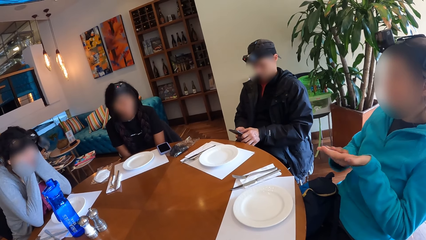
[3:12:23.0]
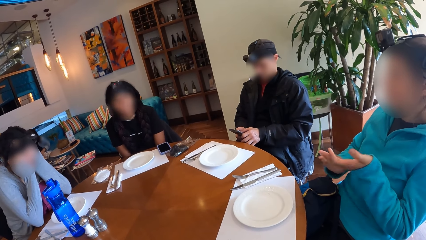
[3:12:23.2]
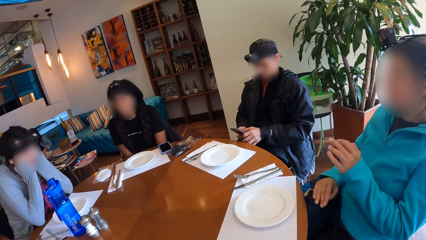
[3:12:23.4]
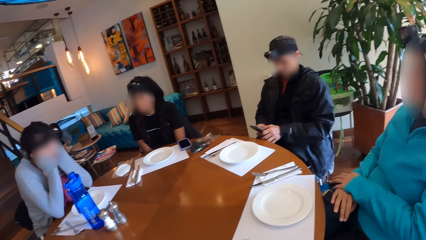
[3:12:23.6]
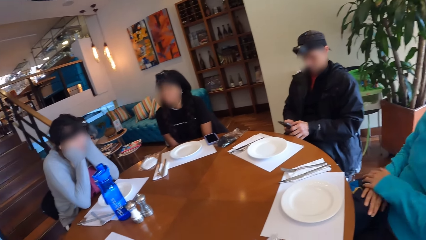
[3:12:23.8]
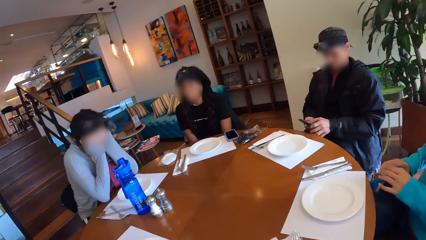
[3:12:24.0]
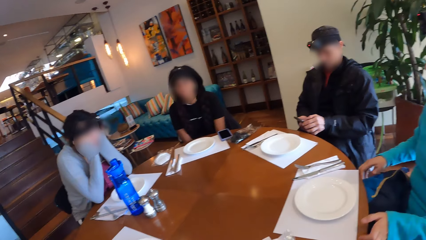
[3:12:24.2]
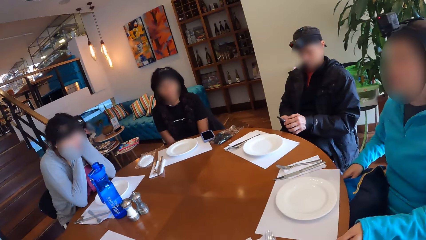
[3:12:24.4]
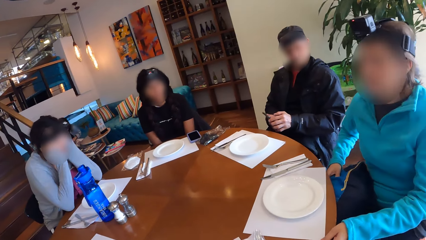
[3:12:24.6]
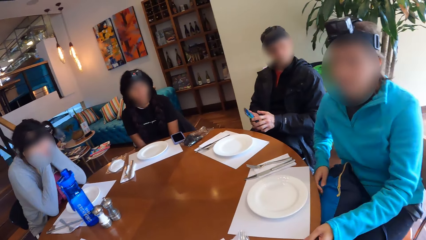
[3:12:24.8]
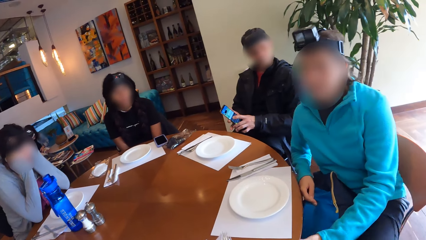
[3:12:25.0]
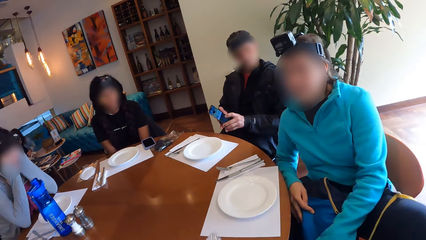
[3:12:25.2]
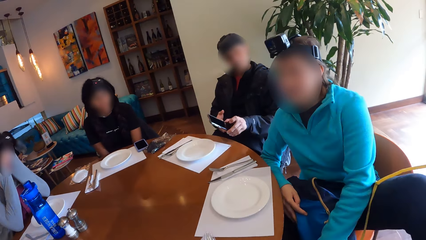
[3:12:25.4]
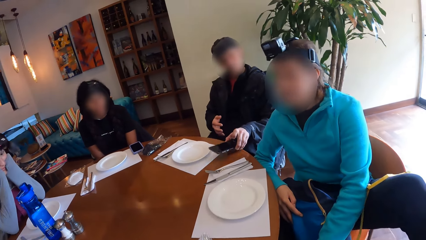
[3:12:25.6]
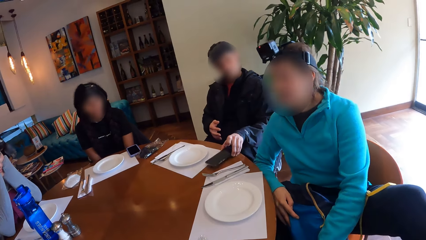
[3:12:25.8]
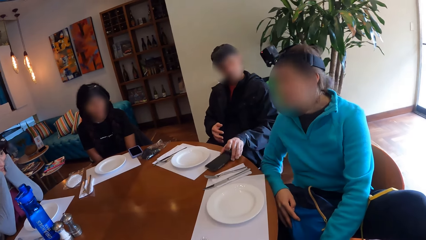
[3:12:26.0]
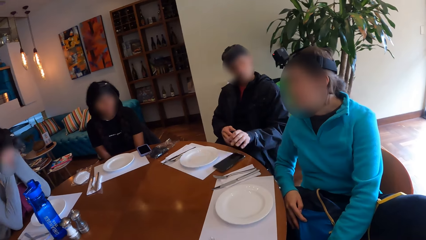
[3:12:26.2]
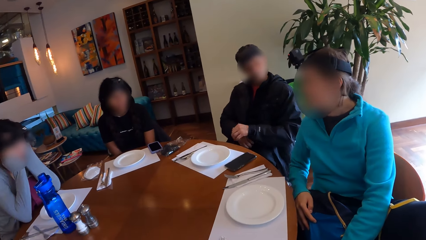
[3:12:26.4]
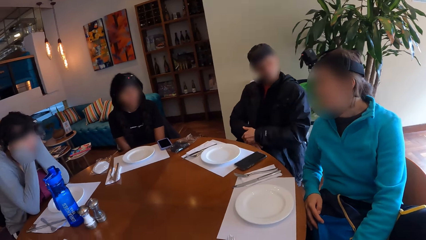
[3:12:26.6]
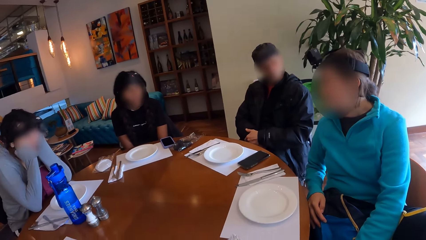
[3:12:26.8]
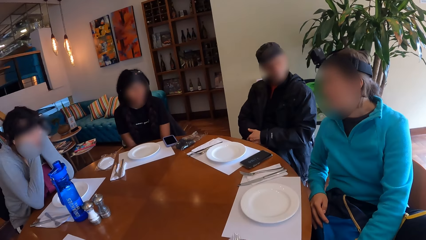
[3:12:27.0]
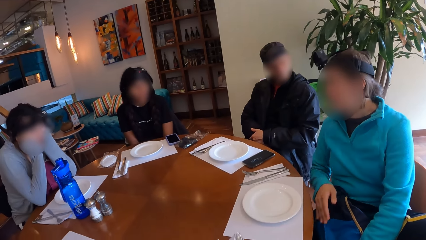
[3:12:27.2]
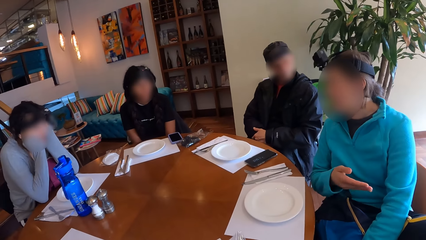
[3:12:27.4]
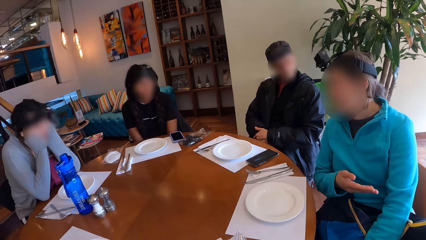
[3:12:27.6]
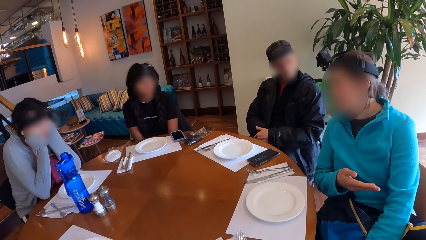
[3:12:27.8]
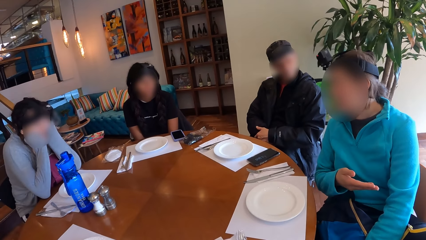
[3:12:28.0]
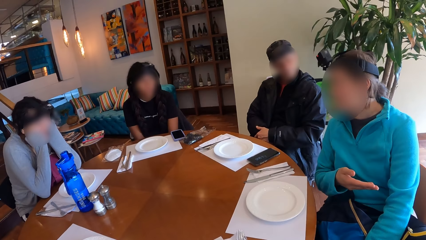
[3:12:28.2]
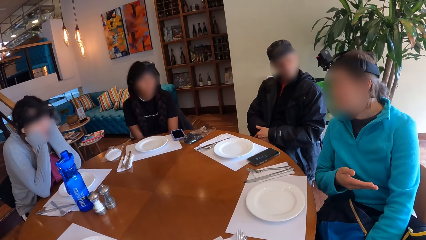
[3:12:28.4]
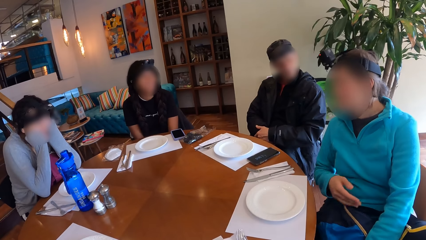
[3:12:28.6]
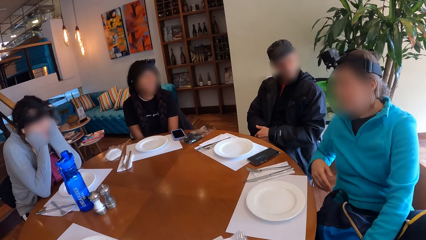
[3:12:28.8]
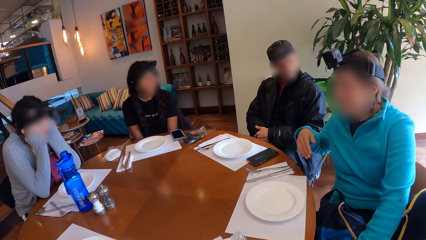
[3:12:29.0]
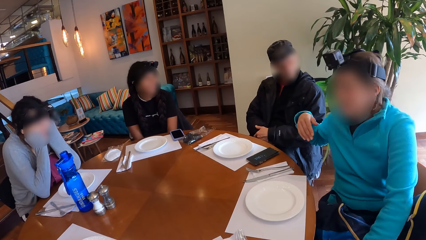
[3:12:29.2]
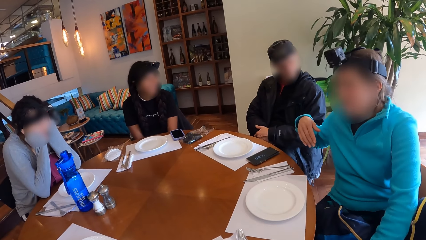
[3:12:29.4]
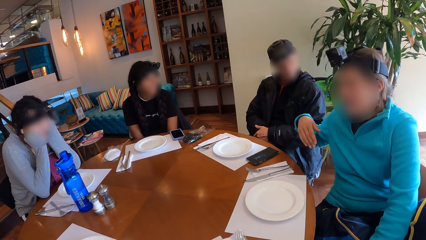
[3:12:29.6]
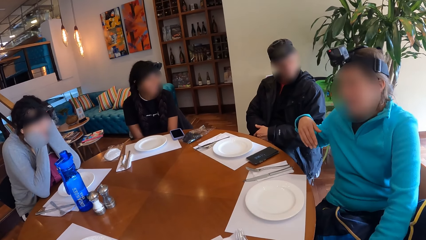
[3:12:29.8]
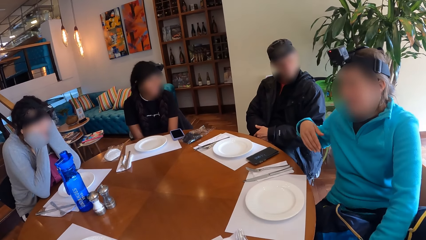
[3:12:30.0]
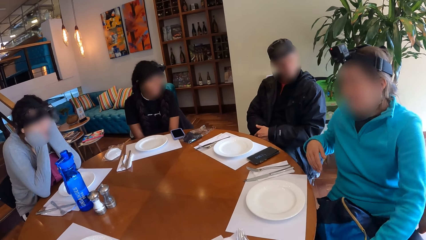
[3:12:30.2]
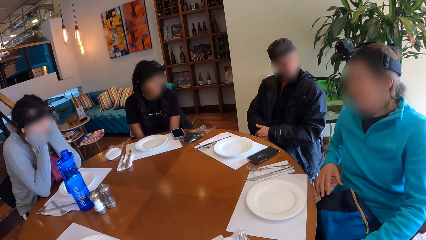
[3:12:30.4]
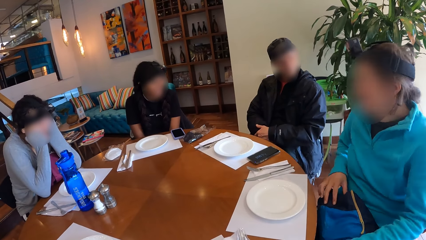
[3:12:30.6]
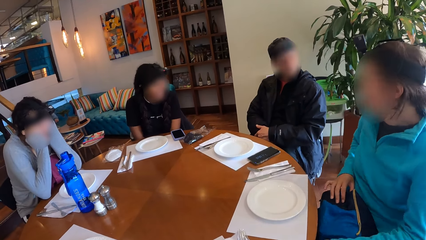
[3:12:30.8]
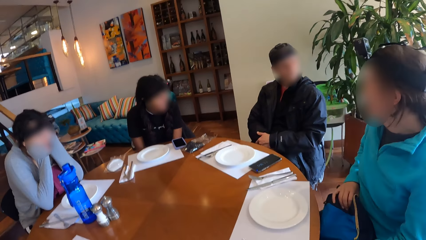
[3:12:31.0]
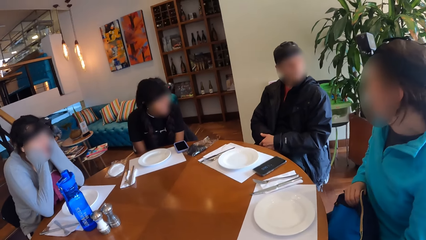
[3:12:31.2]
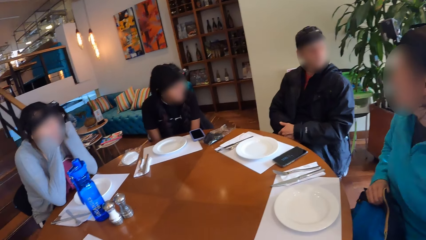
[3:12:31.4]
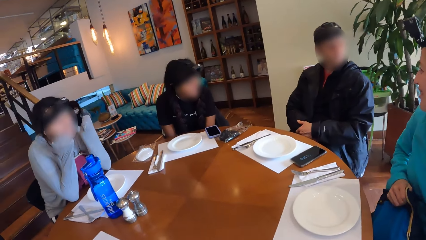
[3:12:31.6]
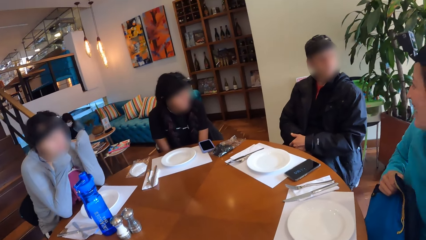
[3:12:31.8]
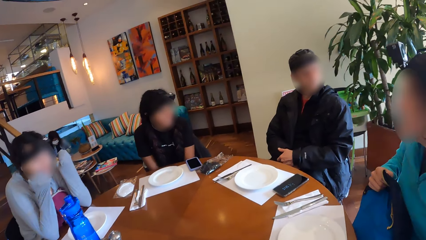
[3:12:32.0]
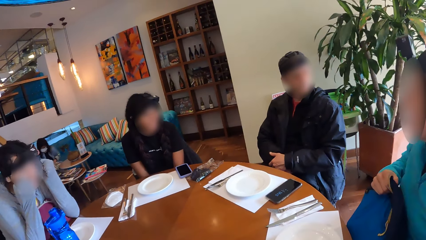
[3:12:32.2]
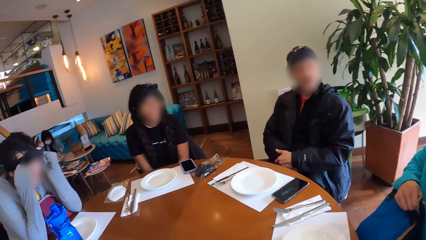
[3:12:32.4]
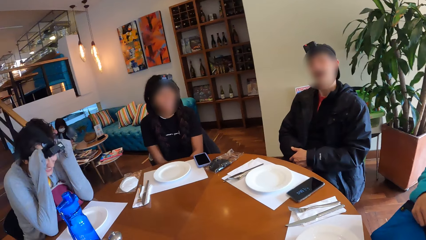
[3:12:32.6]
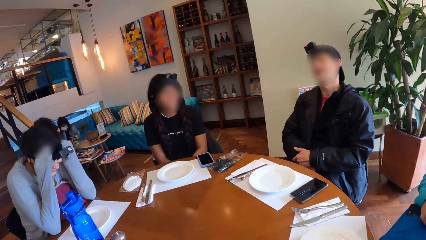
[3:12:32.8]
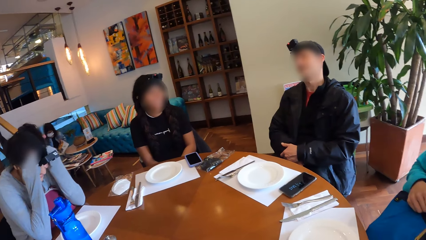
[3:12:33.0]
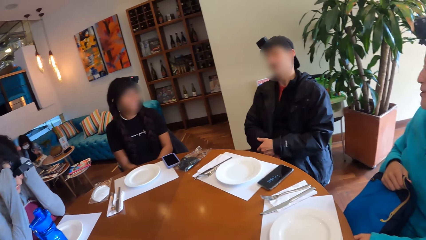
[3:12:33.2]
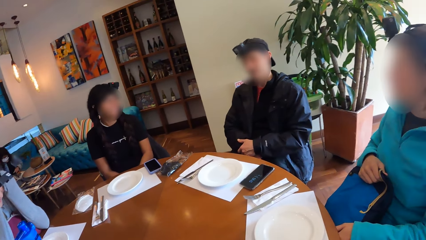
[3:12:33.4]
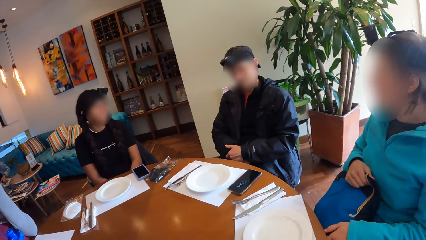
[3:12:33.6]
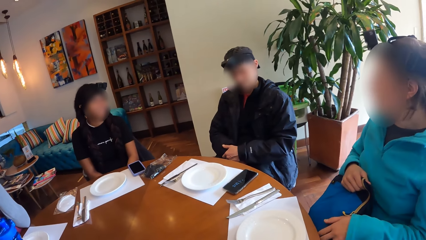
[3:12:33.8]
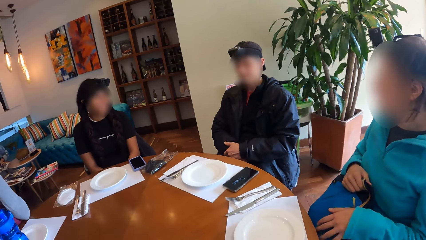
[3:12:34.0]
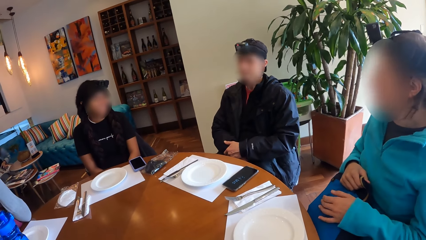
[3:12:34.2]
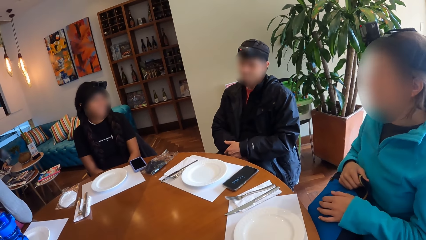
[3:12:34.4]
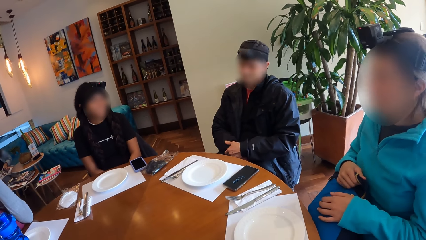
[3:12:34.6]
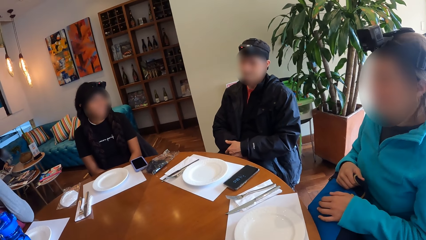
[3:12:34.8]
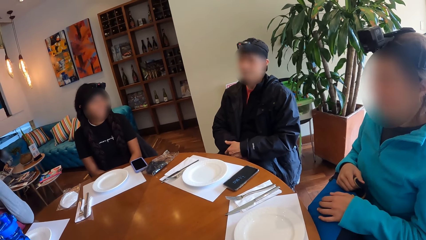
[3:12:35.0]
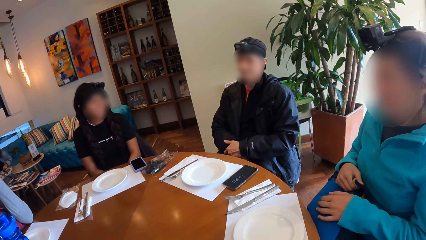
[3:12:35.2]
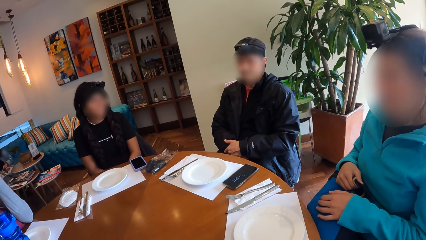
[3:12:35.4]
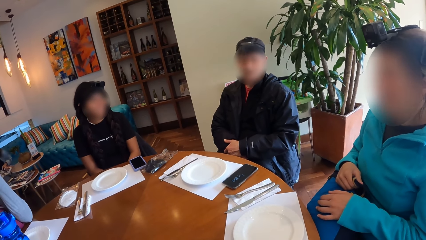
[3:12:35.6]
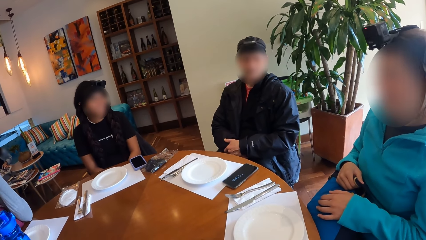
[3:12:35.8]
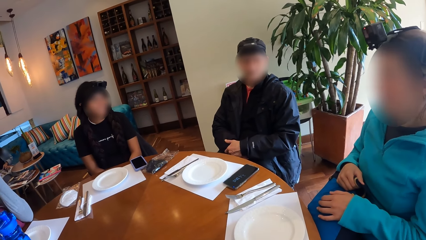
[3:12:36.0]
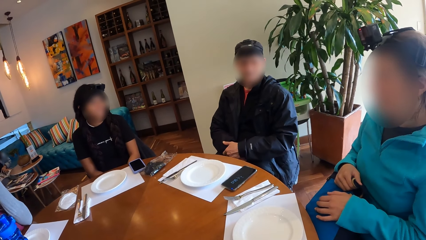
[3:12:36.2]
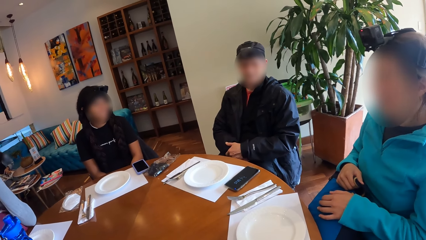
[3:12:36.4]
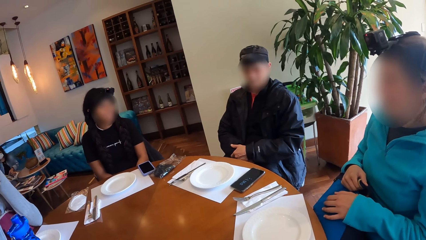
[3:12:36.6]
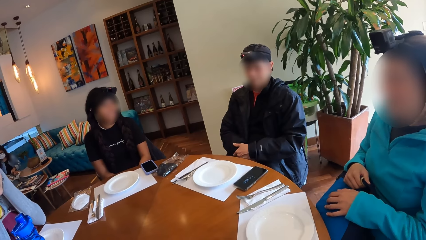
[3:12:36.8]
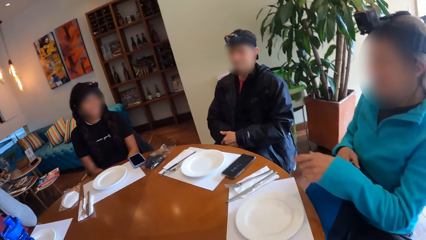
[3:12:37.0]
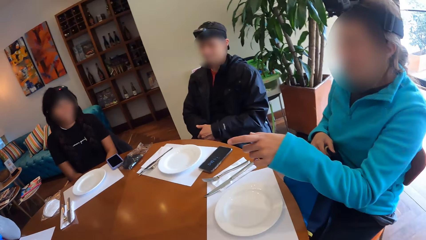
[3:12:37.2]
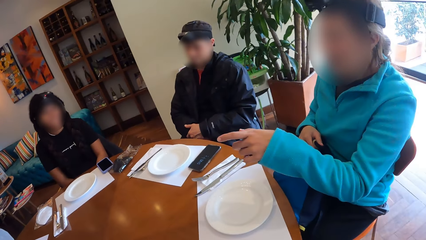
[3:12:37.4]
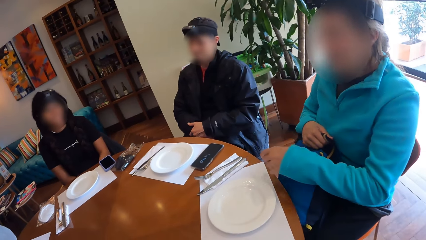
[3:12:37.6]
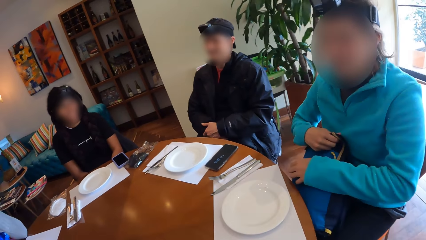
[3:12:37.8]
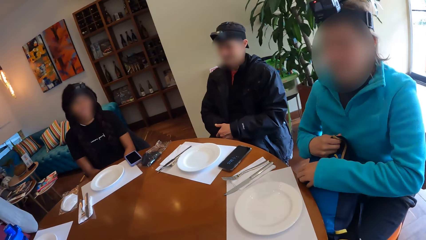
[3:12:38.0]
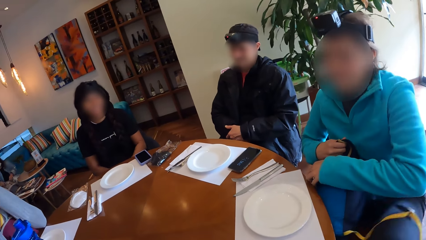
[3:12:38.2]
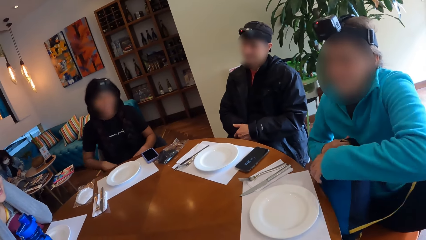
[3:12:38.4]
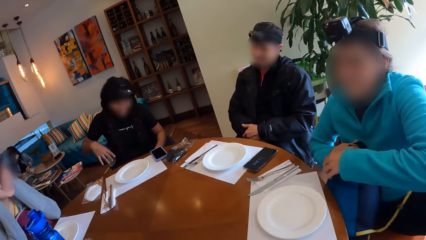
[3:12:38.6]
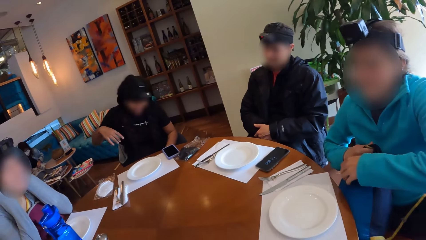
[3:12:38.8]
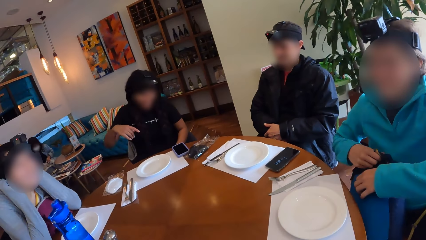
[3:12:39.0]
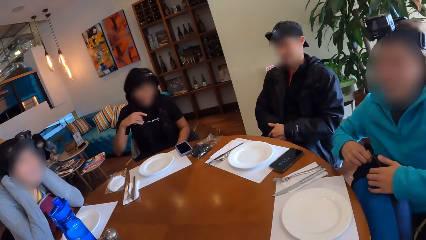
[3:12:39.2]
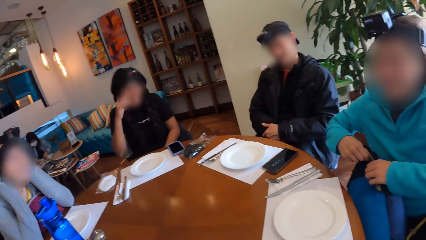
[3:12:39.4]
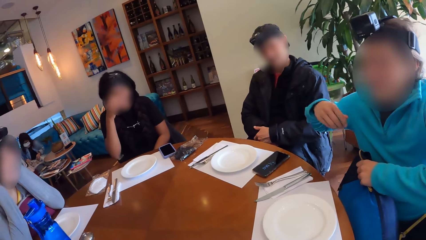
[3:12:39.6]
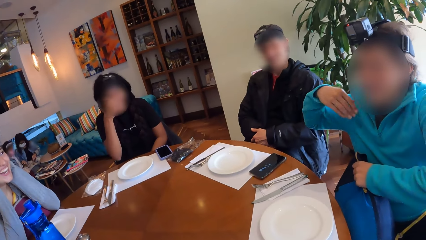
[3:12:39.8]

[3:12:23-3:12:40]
The man drops the phone on the table with his left hand. The camera wearer looks around the table. A woman laughs. Another woman adjusts the camera with her hands. The man interacts with the group of people at the table. A third woman interacts with the group of people at the table.
